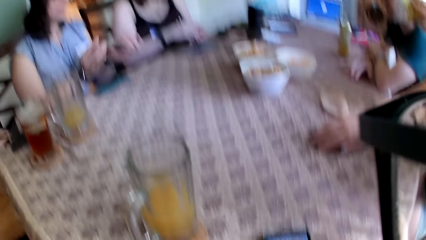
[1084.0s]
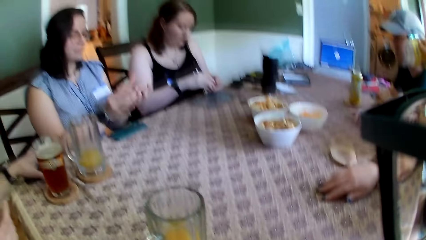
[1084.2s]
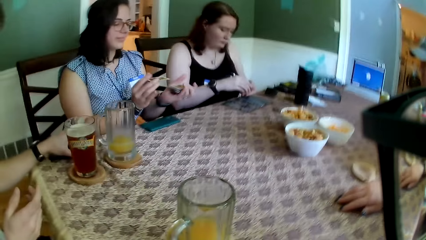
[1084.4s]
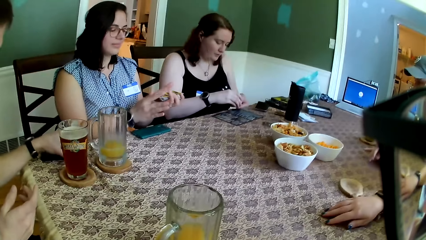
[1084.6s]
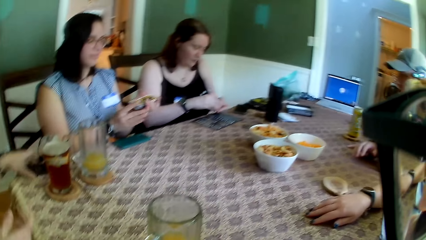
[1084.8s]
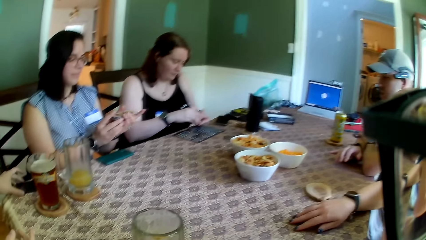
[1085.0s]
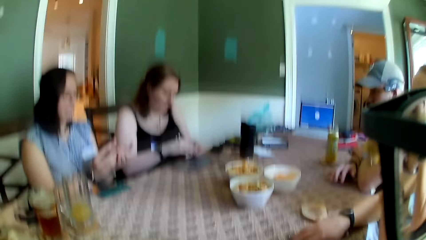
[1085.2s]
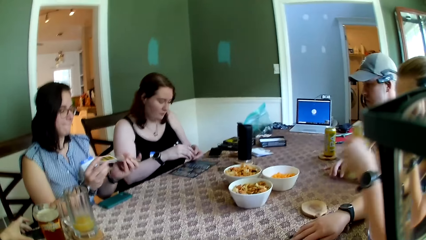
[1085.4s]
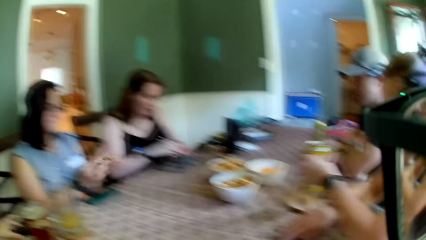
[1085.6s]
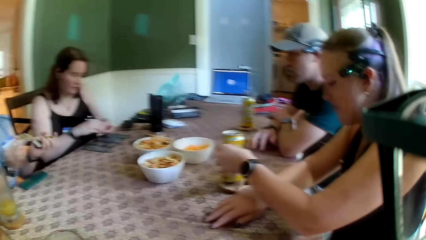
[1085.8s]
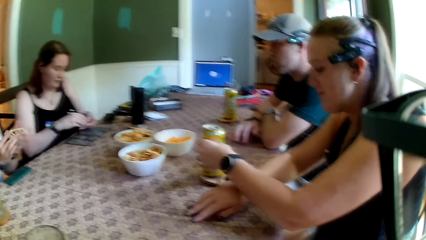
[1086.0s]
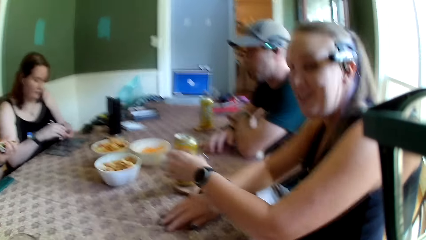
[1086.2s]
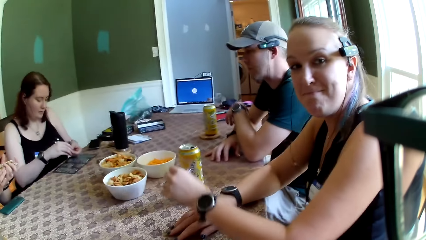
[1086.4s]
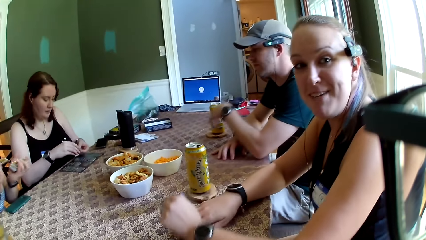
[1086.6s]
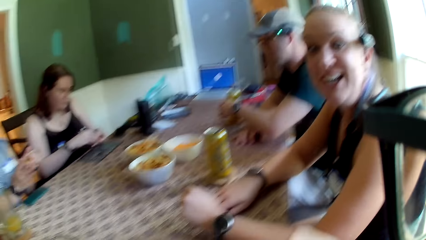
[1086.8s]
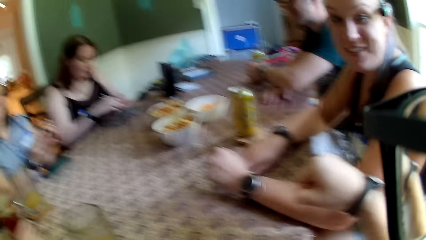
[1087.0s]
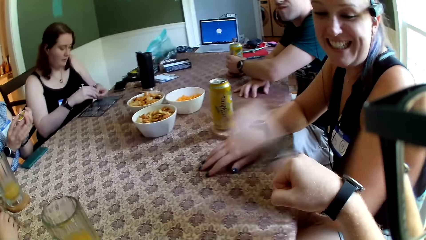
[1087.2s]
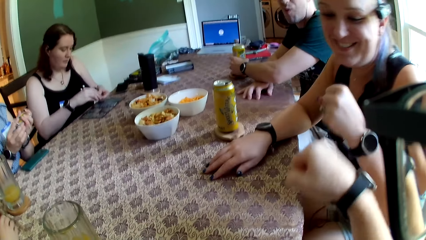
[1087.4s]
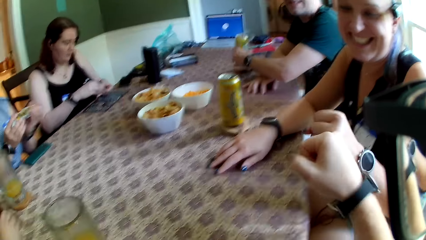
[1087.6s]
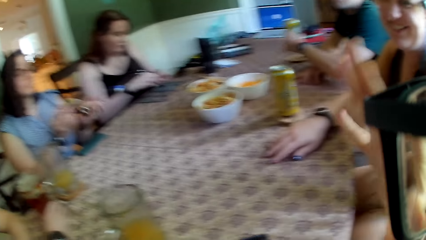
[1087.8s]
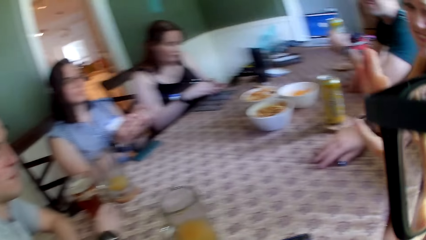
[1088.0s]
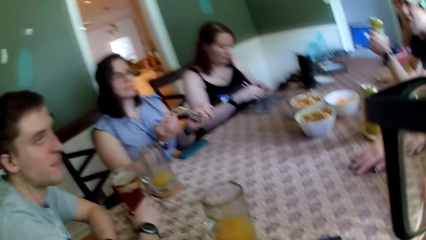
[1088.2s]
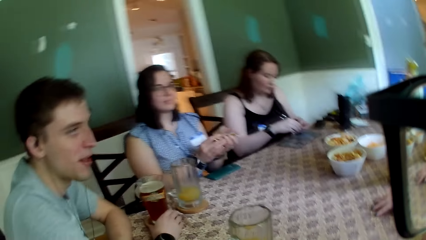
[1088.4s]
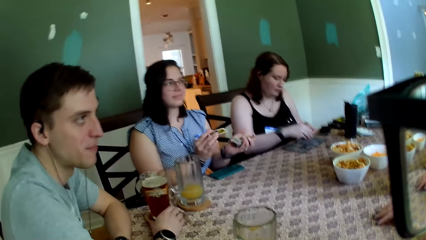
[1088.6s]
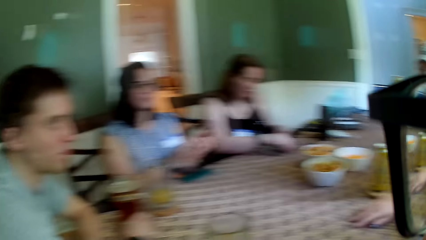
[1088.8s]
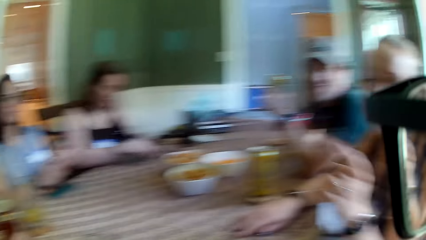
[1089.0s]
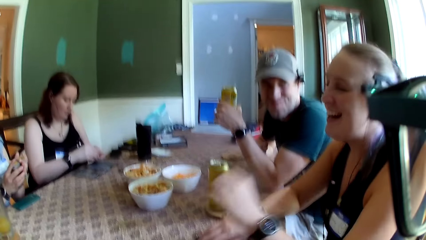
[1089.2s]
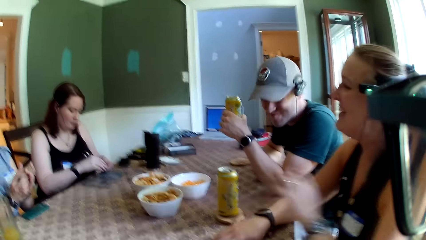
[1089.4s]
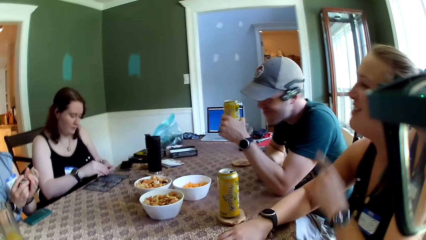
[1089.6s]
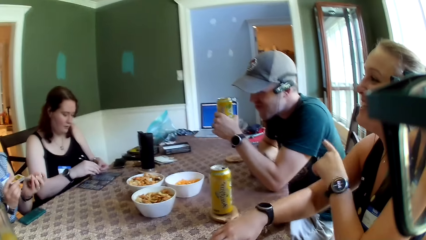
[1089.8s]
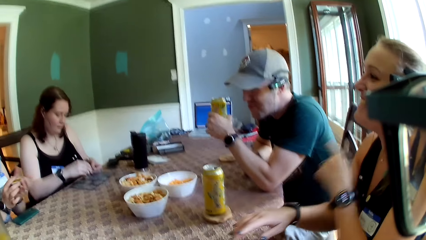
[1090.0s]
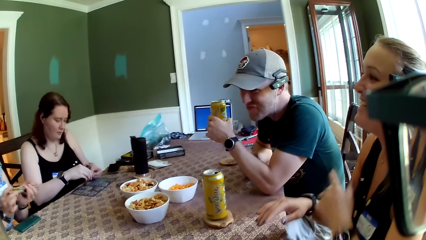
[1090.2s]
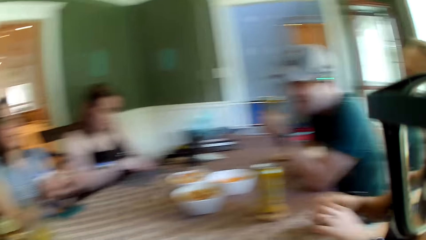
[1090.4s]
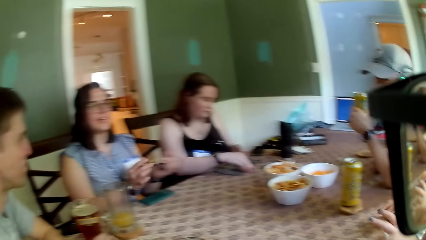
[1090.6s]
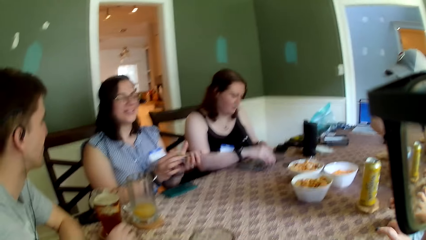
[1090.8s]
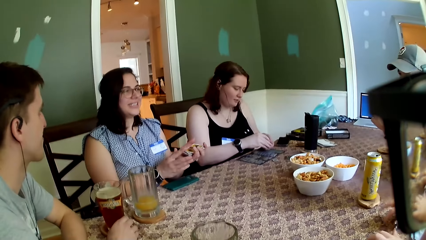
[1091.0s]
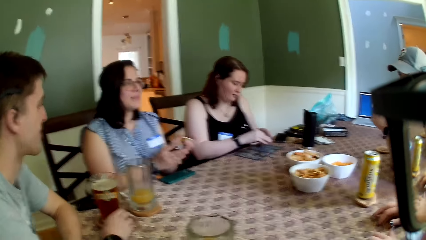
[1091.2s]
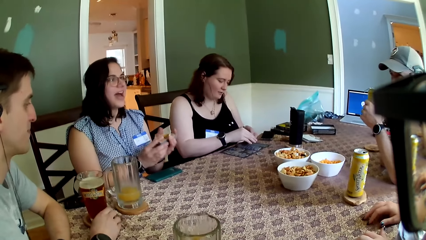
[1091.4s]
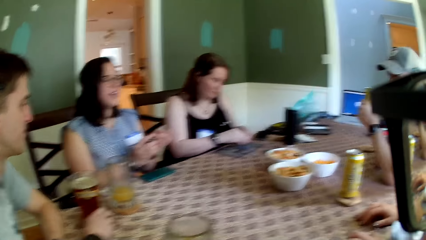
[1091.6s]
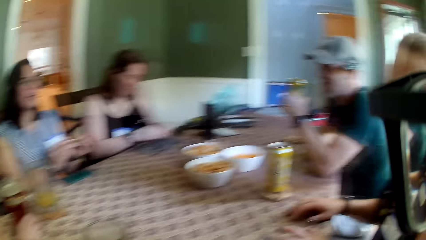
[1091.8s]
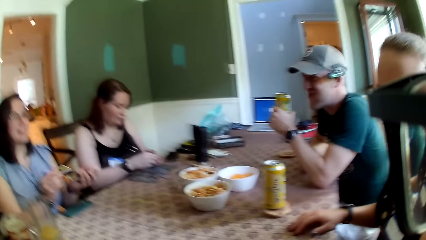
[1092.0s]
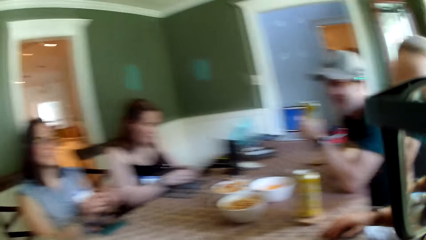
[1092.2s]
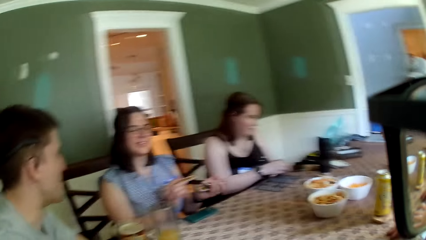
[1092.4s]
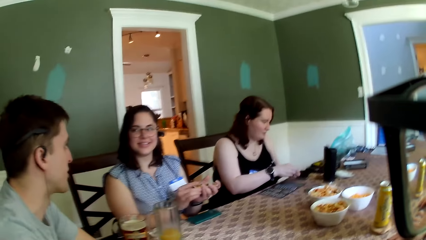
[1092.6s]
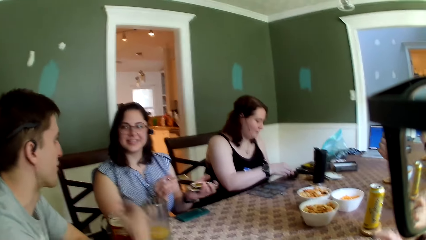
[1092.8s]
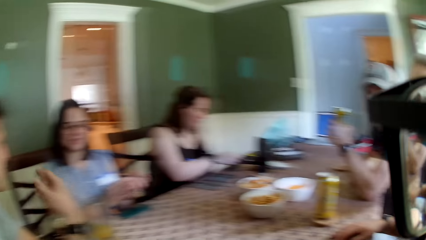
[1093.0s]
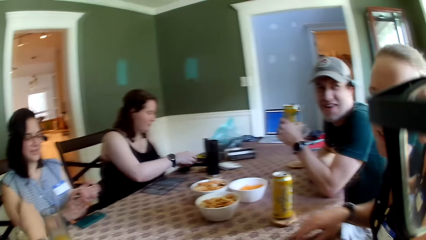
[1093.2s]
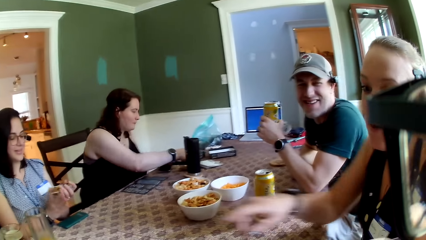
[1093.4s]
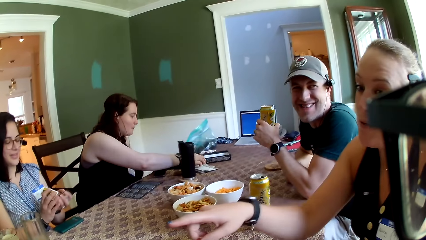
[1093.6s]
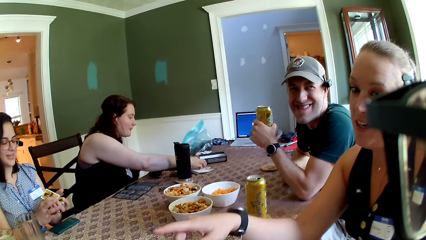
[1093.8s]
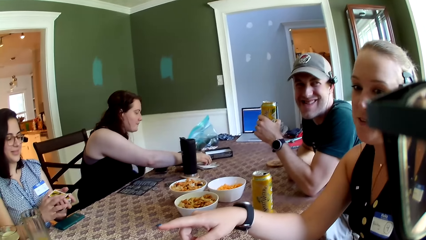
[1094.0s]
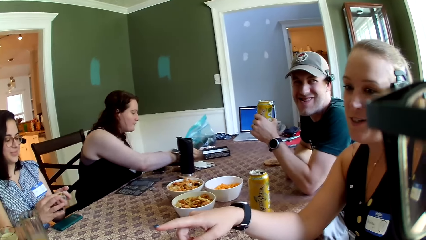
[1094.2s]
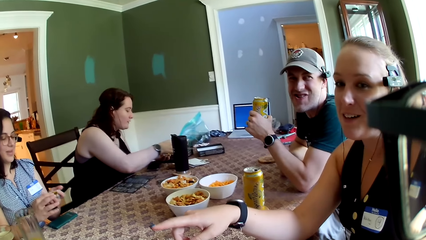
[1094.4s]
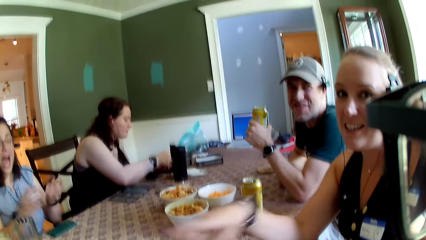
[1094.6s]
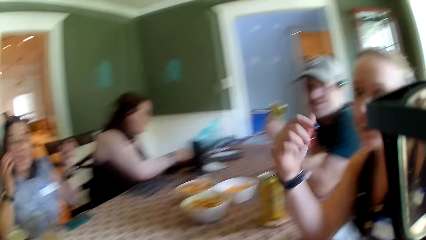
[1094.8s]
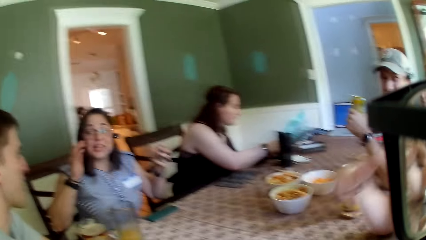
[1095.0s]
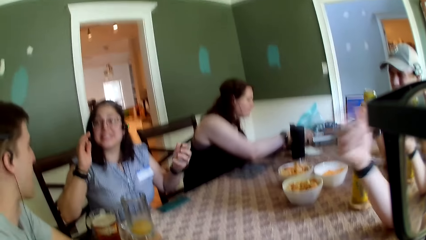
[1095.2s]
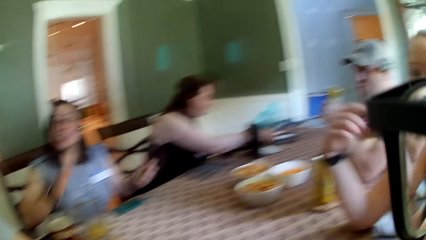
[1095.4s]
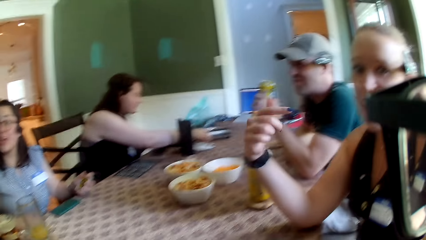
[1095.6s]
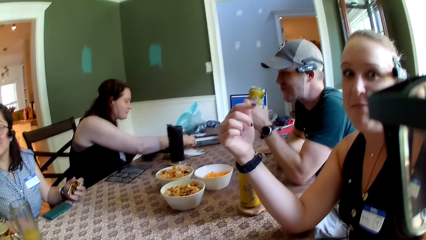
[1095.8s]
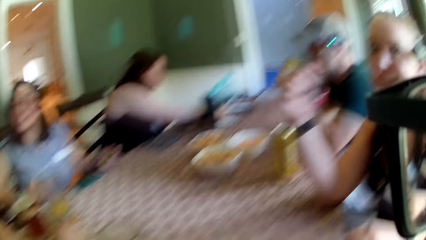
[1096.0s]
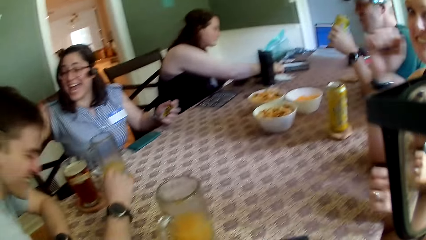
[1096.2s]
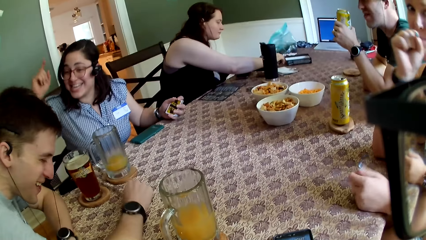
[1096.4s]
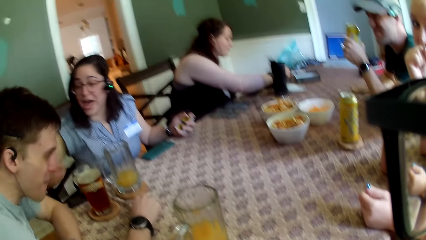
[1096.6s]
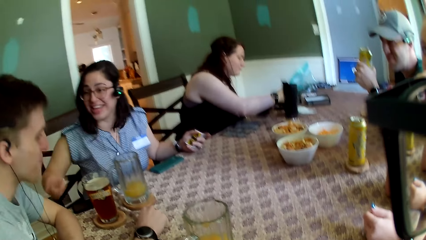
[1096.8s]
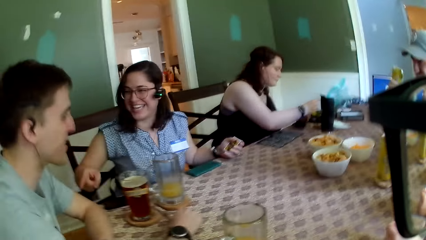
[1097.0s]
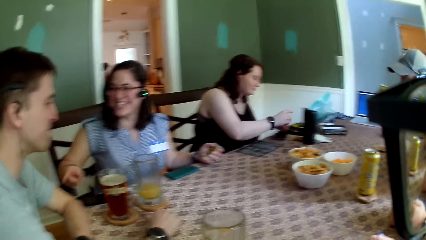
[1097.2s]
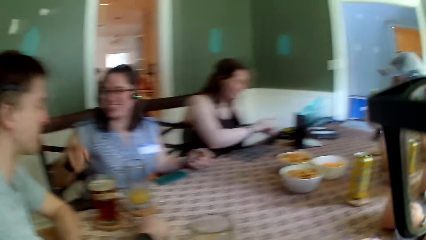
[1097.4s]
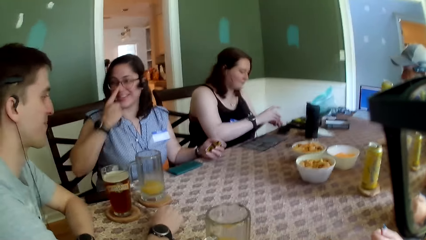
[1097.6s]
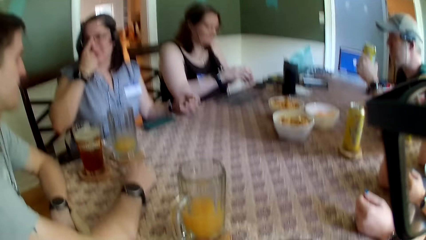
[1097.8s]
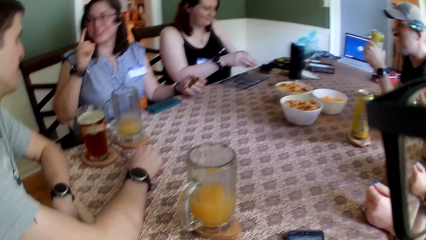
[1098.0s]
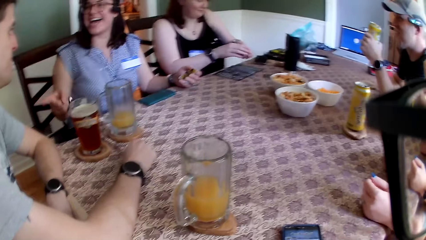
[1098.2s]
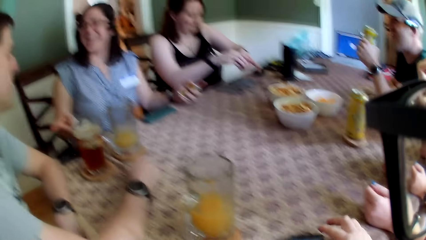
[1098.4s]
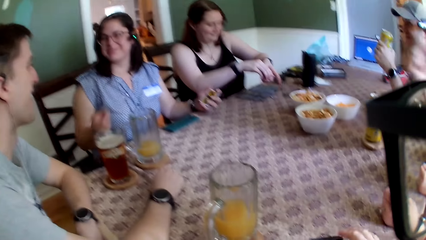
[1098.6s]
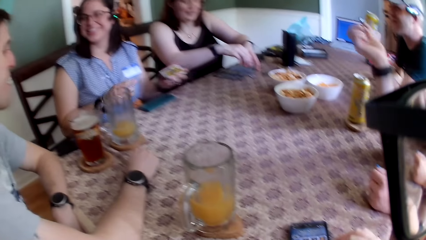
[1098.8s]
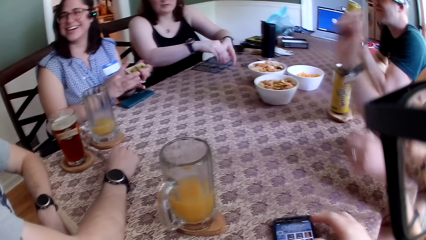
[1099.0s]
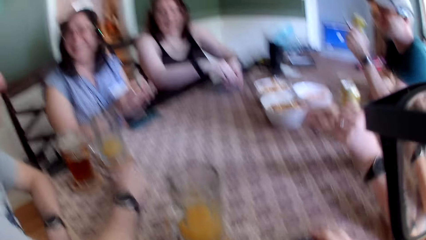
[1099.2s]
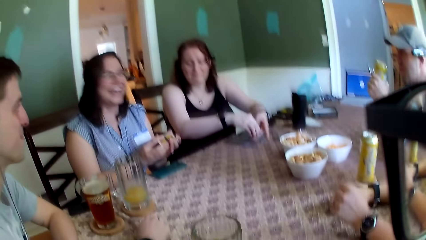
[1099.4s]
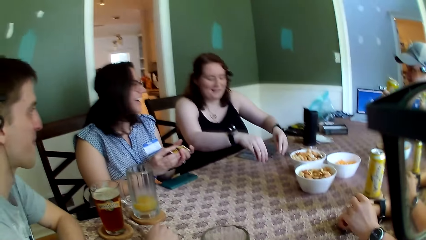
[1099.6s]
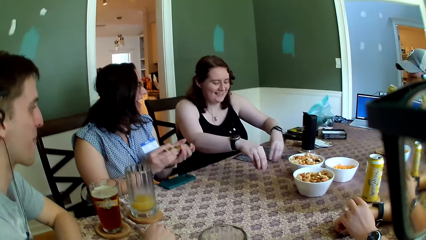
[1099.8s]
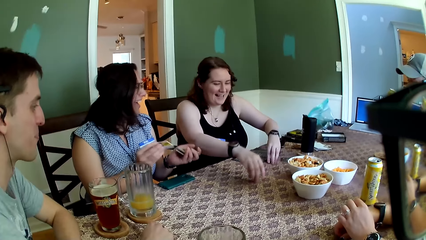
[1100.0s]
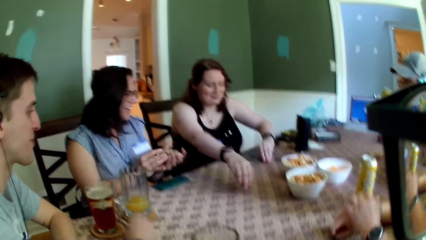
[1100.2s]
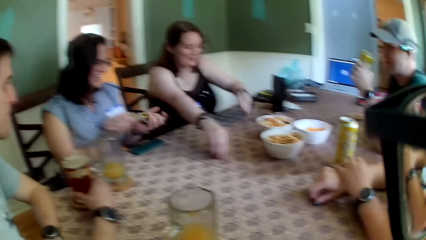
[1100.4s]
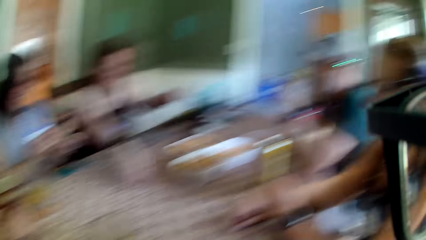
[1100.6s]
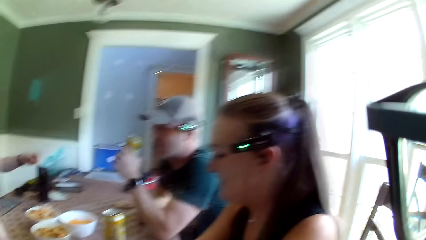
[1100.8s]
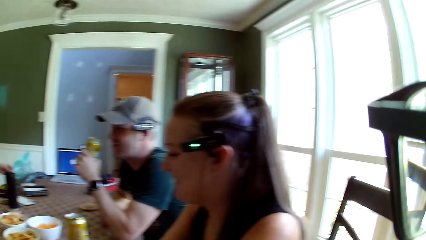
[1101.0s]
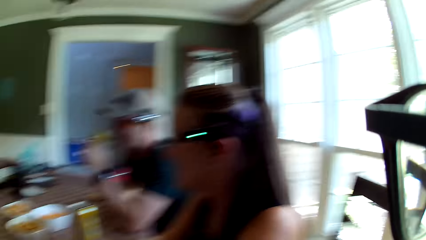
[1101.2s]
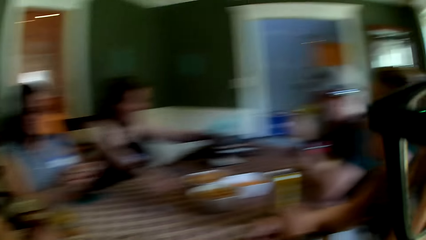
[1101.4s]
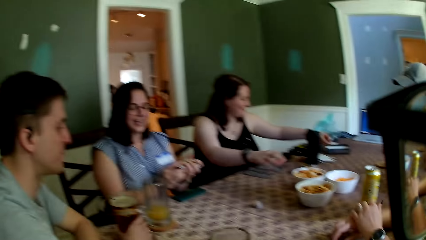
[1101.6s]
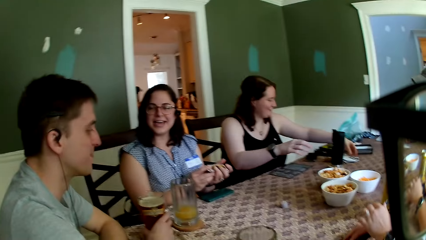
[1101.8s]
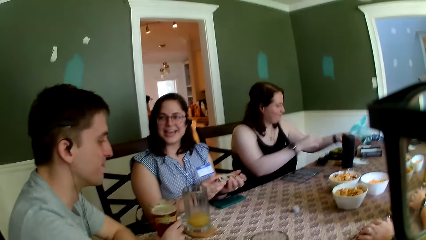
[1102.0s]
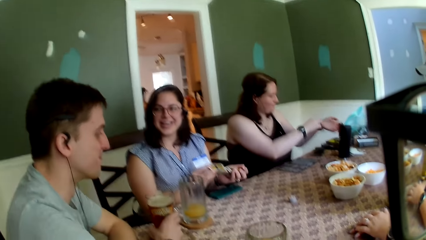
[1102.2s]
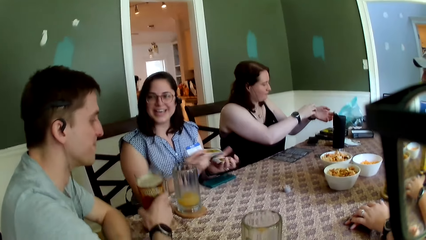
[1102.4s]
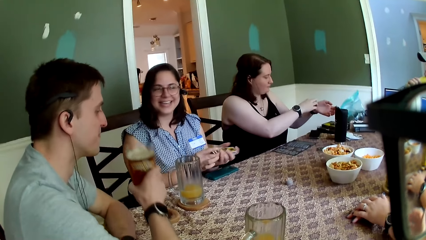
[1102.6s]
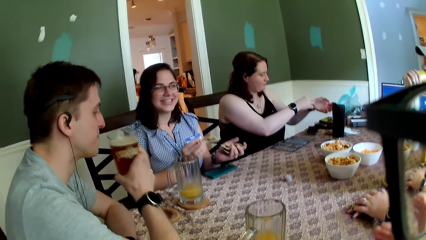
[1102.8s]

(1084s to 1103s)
A woman drops the can drink in her left hand on the table. Another woman shuffles the cards in her hands. The camera wearer converses with the first woman. A man picks up the can drink on the table with his left hand. The camera wearer fist bumps the first woman. They interact with the first woman. They look at the colleagues. The first woman talks to the colleagues. The second woman talks to the colleagues. The first woman points at the table. Another woman picks up the game chips on the table with her hands.
